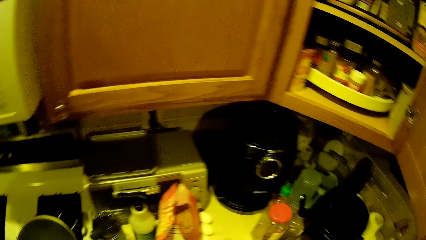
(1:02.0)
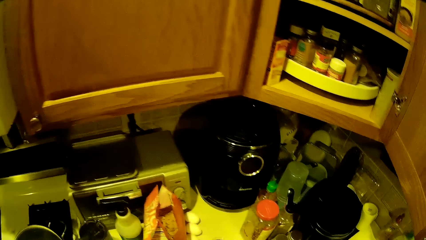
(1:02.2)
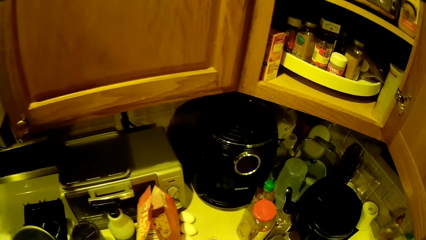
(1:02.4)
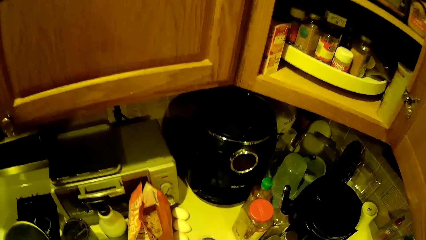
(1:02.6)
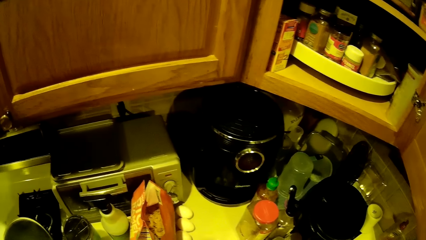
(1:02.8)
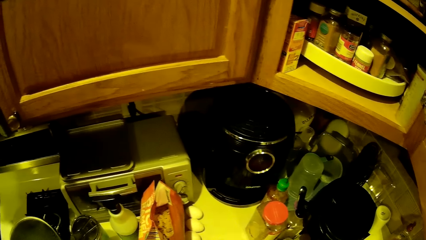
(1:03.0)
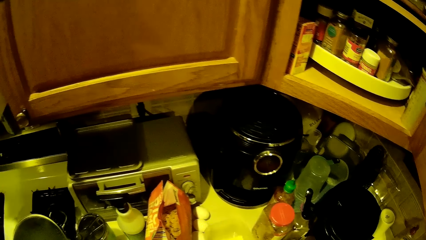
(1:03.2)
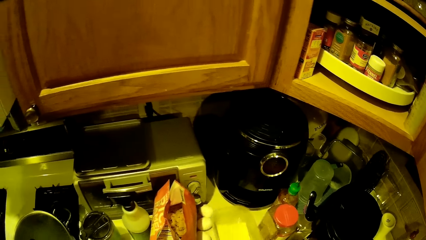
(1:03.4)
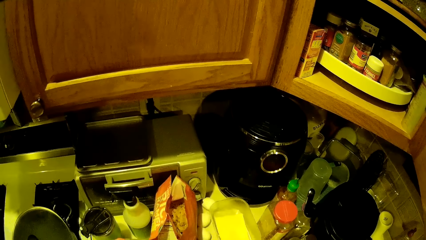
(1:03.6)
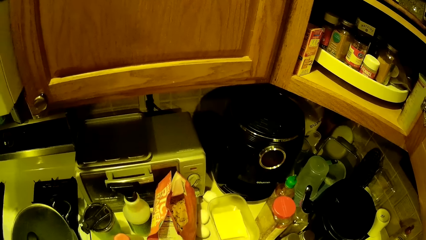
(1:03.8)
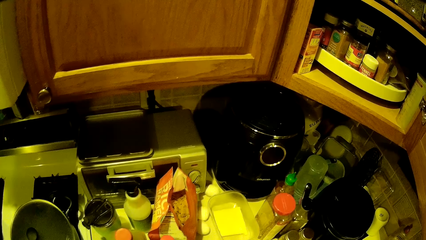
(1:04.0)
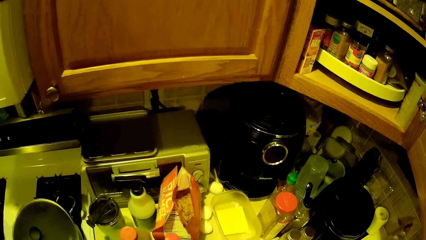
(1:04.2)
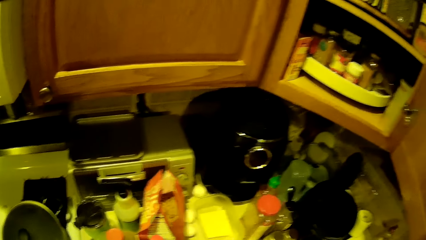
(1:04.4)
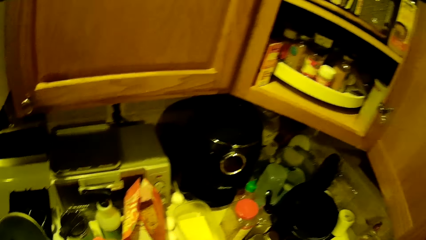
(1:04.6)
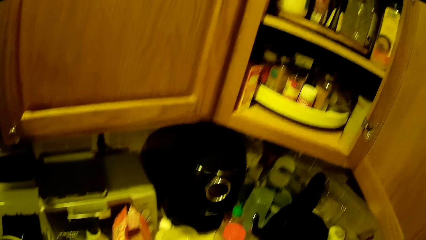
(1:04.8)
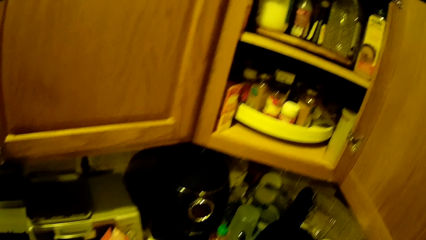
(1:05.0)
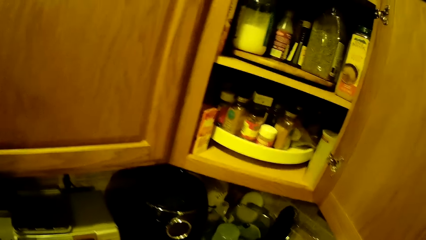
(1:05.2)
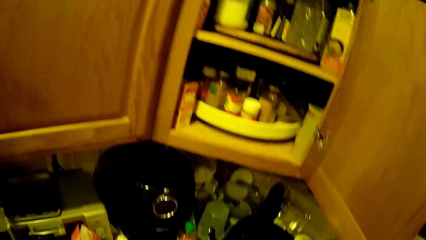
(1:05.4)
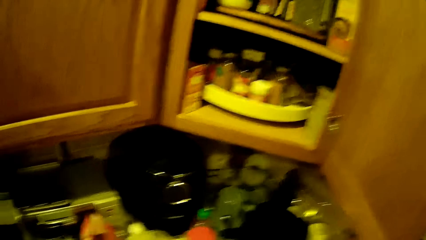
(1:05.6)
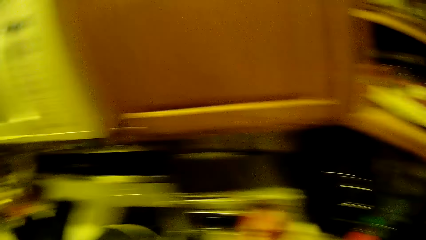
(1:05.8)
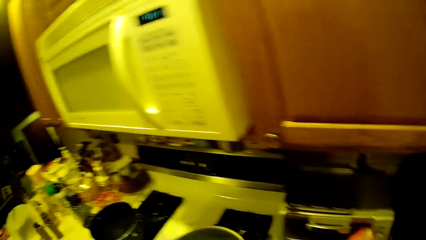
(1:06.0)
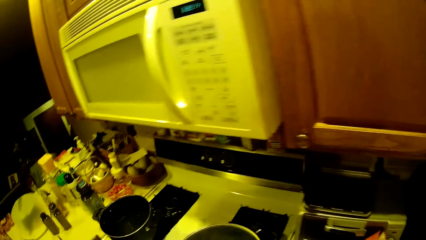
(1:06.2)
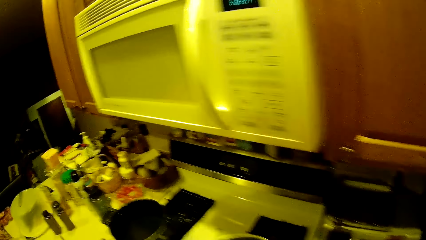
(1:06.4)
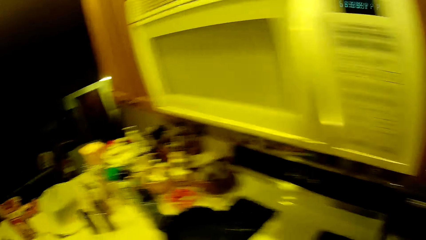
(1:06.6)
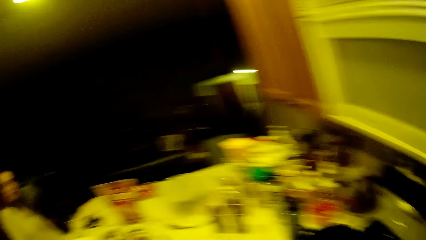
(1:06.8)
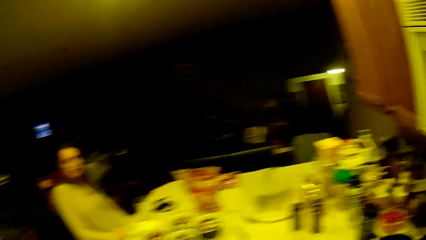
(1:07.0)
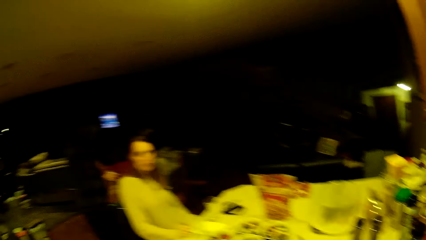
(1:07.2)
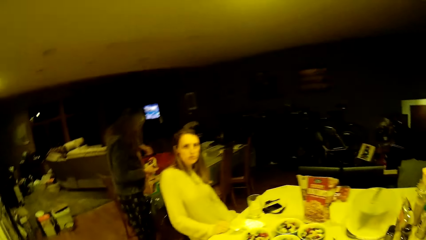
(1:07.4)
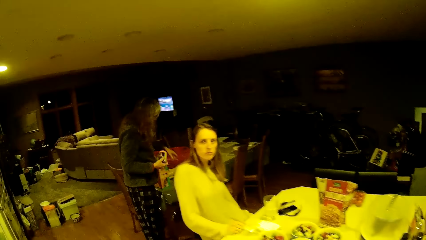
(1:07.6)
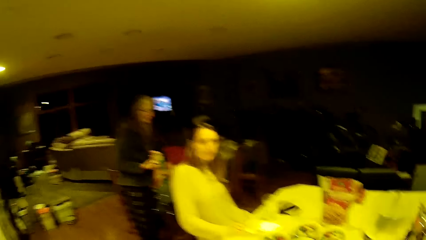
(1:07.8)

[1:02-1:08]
The camera wearer drops the container of fries on the kitchen worktop with his right hand. He walks towards the woman.

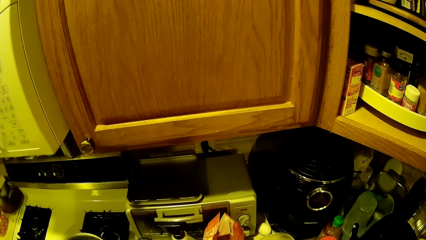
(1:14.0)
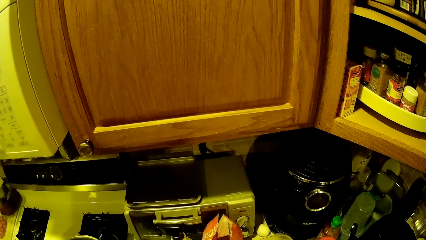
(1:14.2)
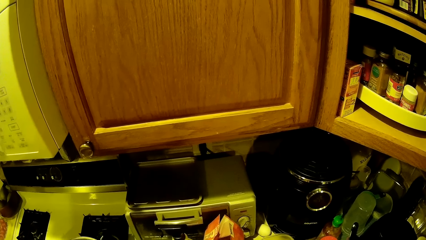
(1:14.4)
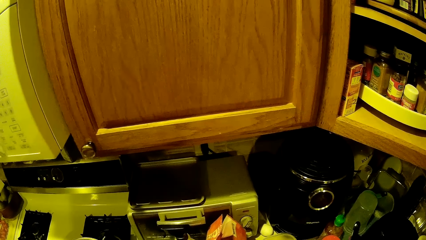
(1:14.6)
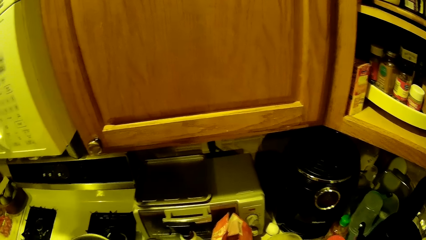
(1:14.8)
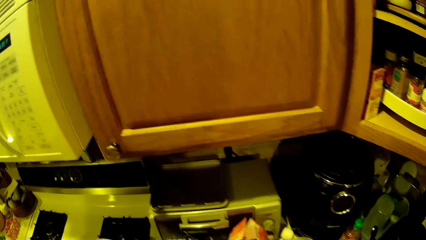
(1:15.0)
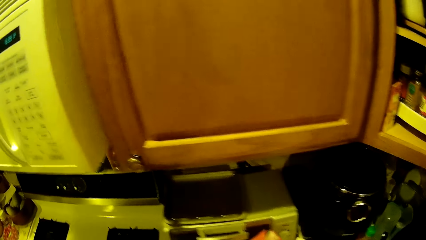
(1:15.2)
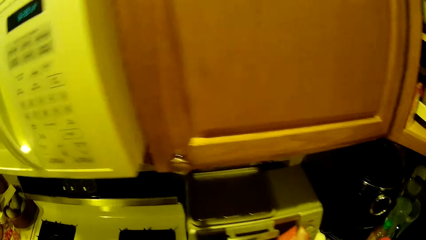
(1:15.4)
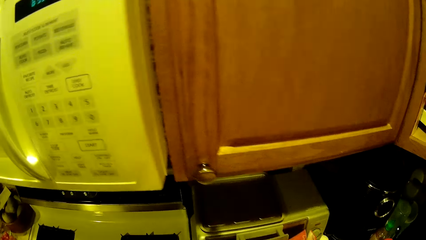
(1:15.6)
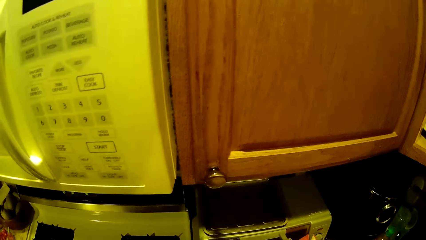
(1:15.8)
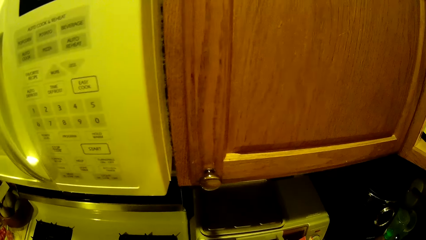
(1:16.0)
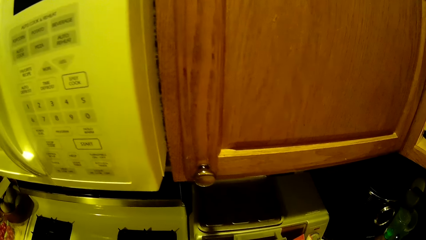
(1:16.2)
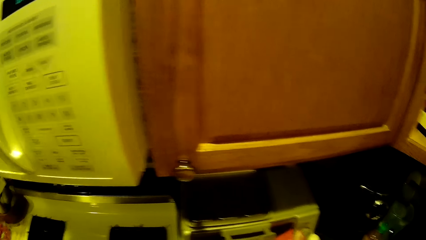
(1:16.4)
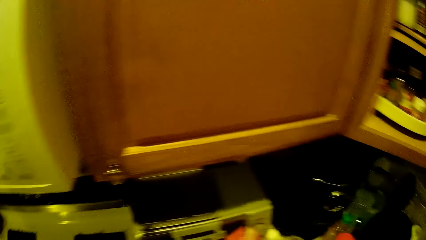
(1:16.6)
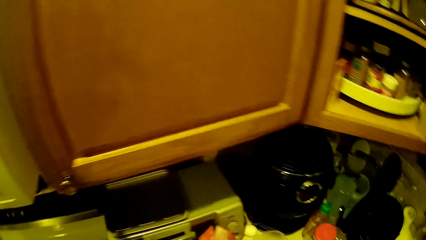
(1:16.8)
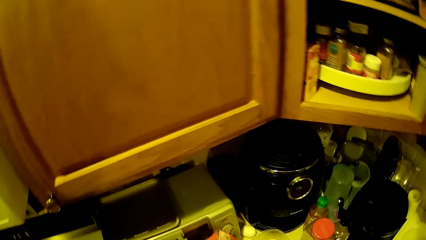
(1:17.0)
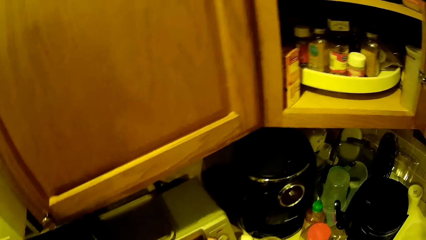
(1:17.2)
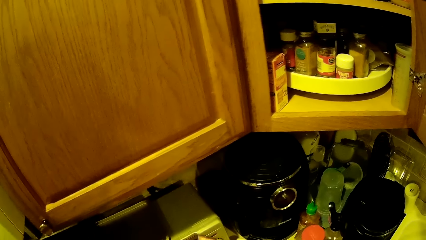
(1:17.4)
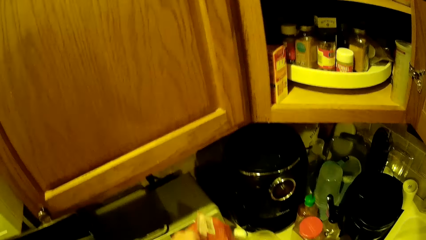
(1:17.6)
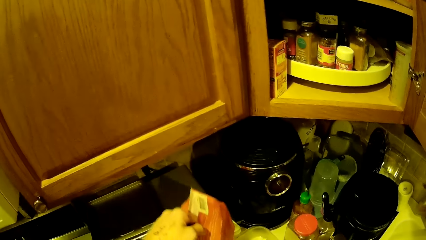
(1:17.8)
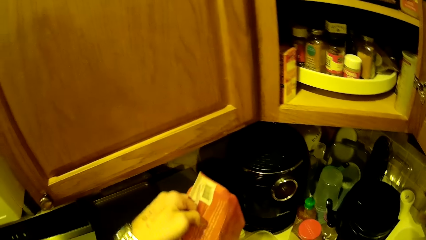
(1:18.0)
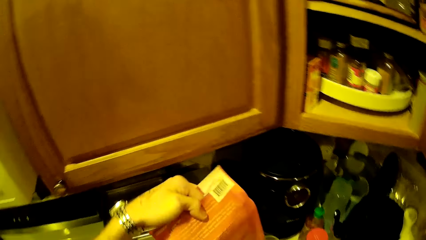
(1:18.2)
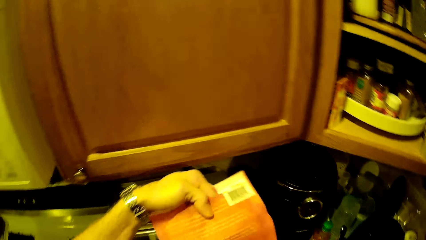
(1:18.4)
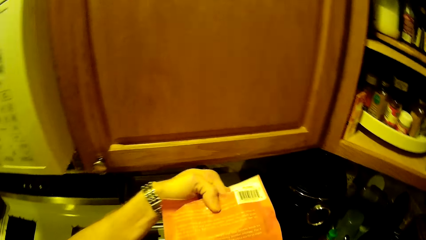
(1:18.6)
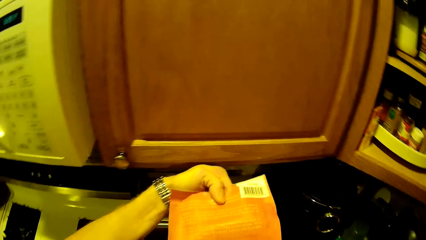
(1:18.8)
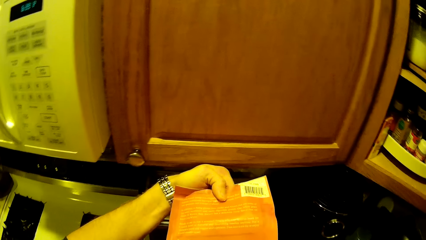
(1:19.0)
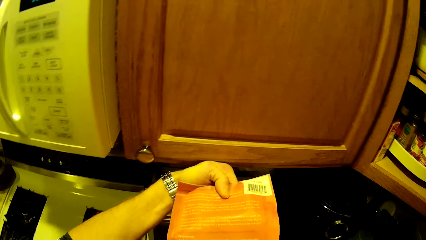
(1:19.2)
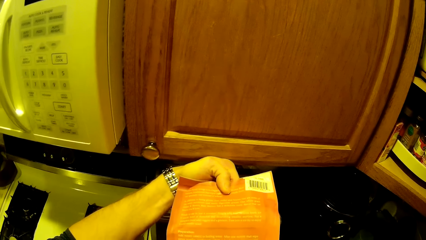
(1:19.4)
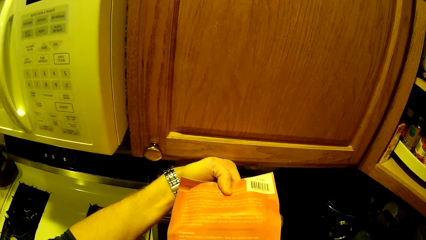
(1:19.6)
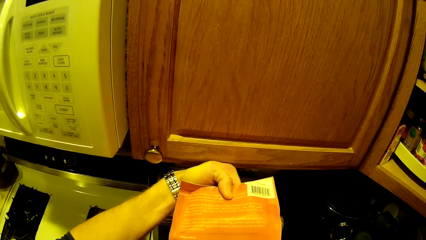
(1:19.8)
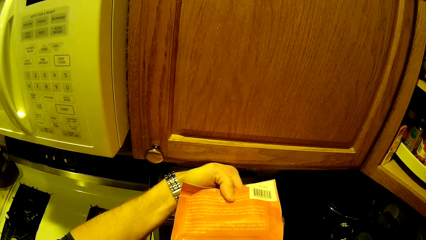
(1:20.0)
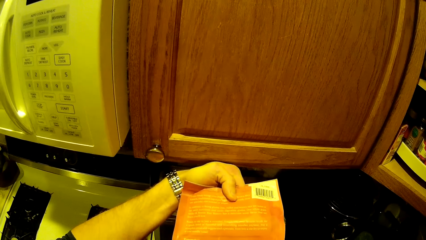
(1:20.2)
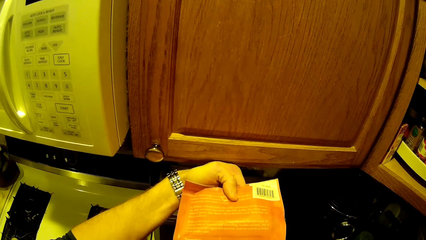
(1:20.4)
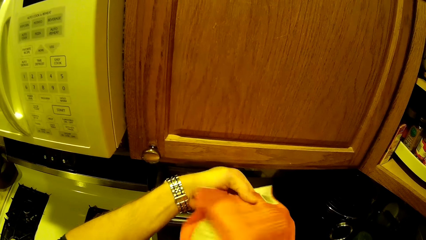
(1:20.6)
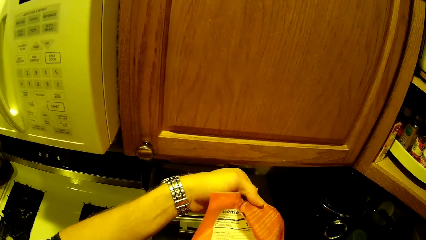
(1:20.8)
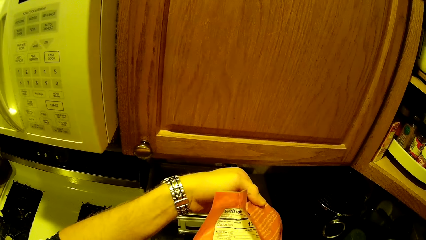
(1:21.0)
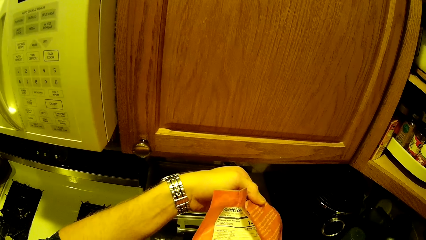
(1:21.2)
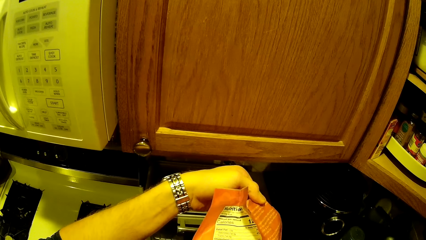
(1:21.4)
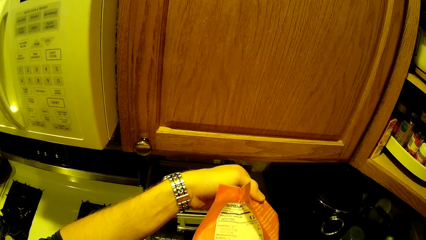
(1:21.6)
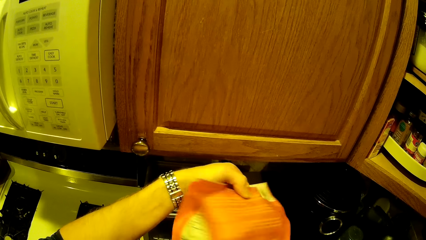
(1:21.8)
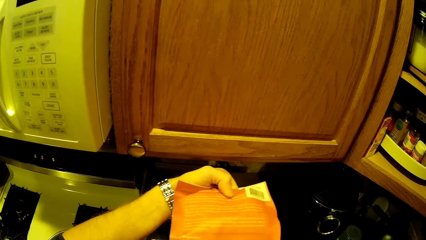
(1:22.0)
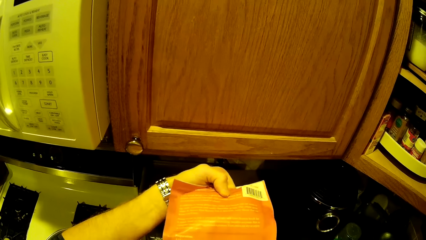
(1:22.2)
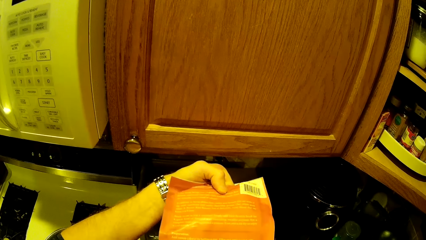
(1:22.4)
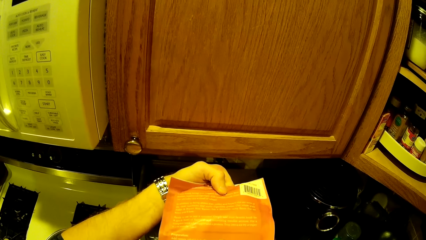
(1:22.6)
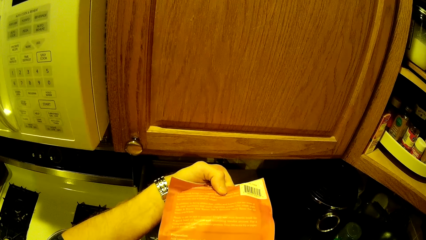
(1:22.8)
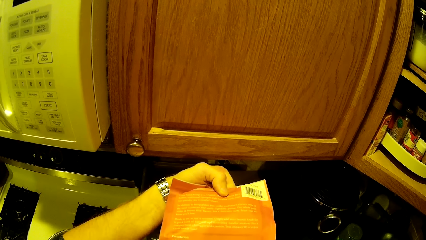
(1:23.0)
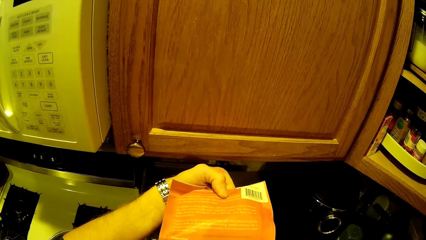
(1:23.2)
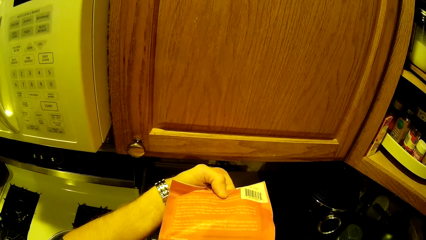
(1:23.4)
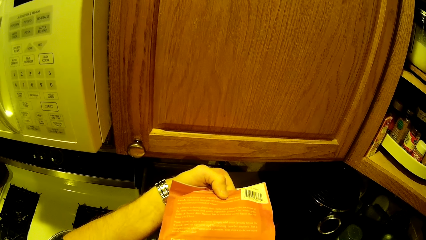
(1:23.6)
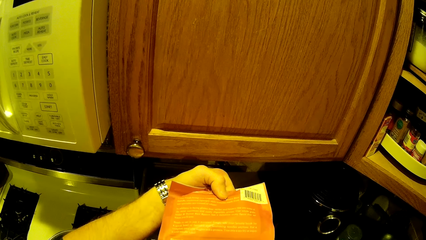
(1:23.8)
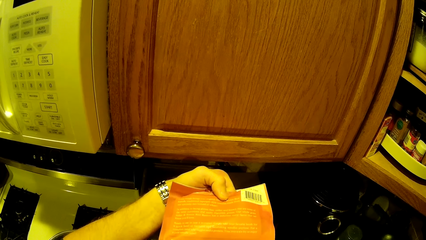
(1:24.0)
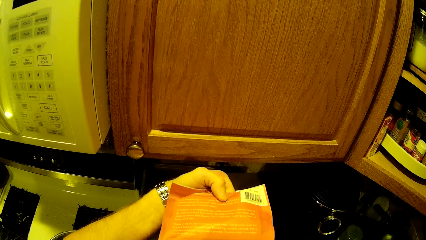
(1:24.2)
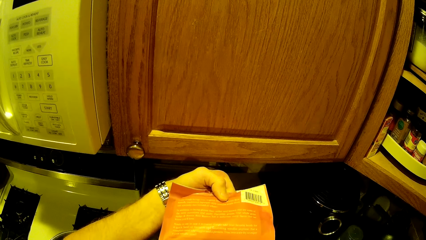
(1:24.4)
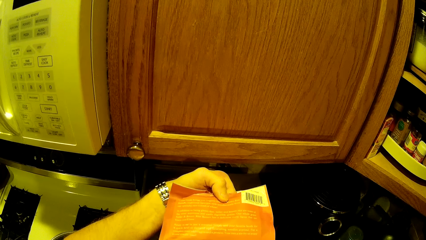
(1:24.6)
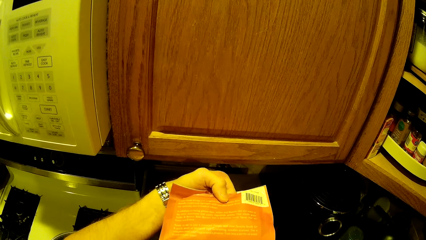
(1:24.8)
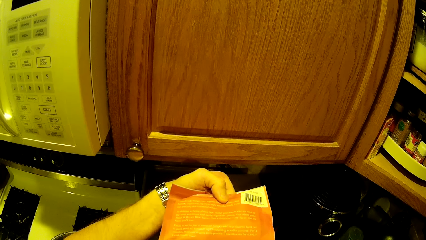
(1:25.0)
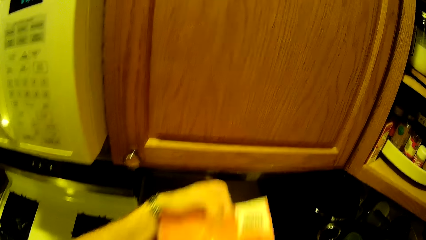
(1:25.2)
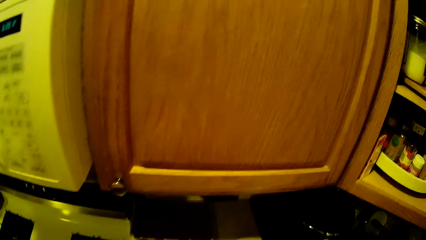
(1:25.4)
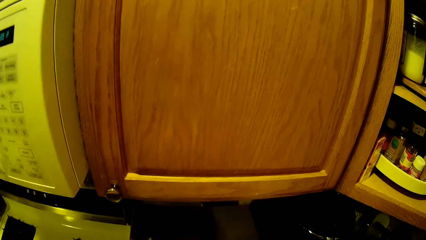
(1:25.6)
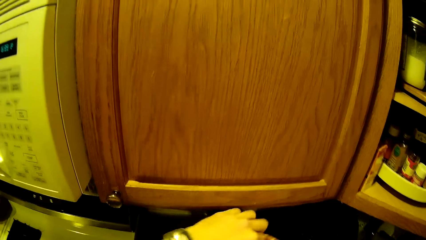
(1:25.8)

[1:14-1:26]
The camera wearer interacts with the pot on the cooker with his hands. He picks up a bag of wheat from the worktop with his left hand.
